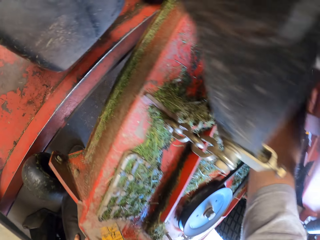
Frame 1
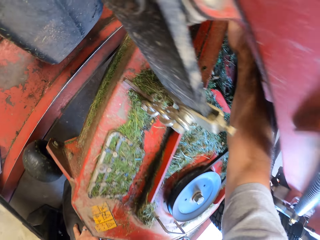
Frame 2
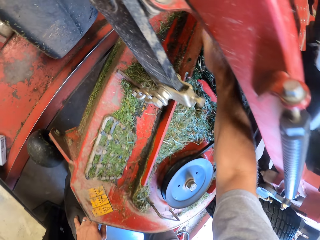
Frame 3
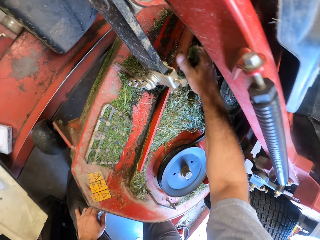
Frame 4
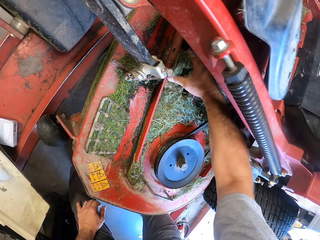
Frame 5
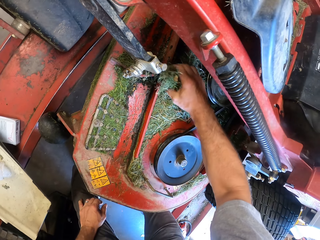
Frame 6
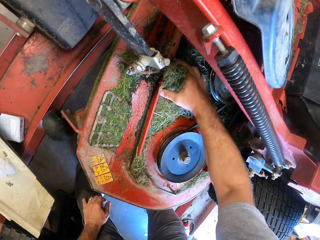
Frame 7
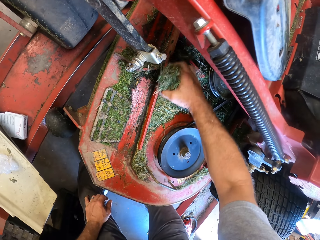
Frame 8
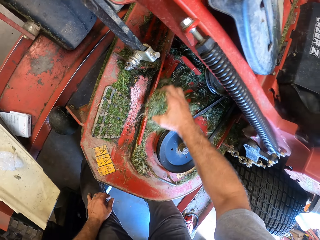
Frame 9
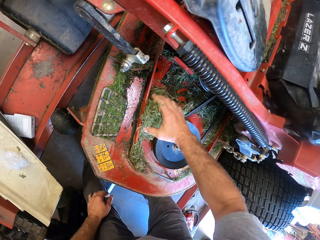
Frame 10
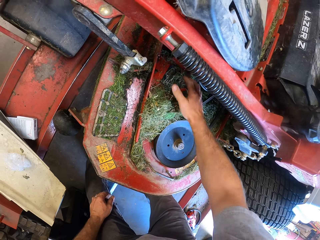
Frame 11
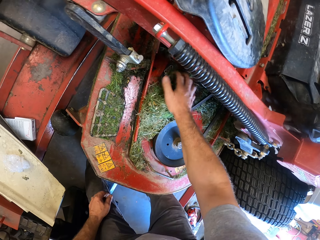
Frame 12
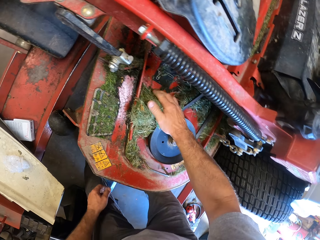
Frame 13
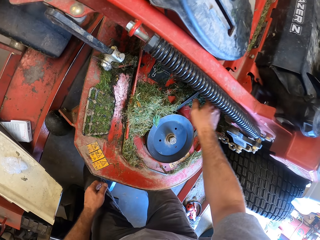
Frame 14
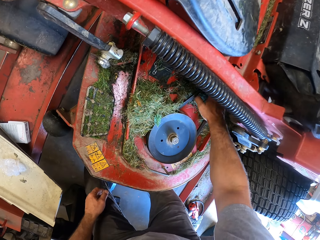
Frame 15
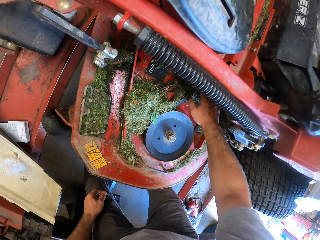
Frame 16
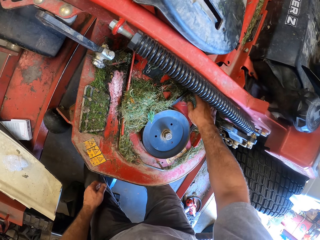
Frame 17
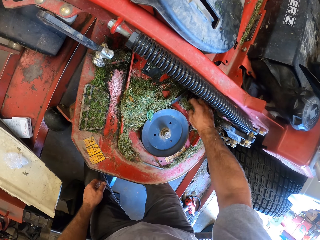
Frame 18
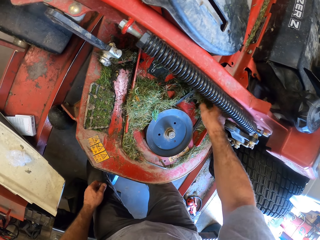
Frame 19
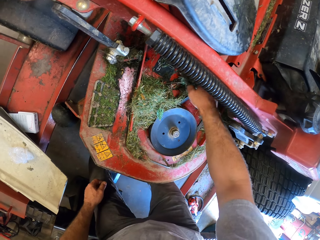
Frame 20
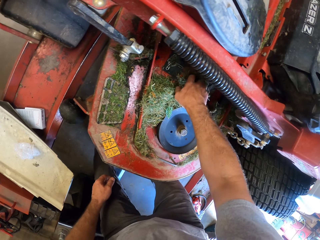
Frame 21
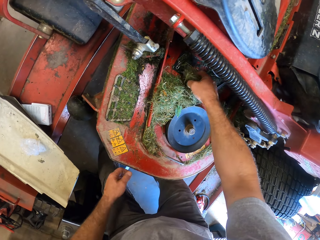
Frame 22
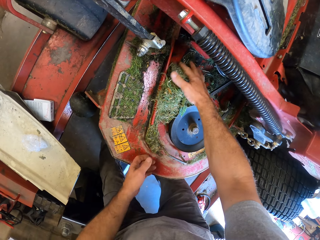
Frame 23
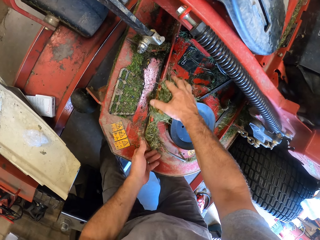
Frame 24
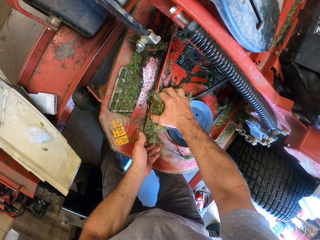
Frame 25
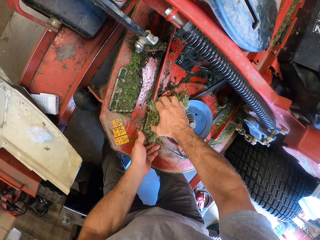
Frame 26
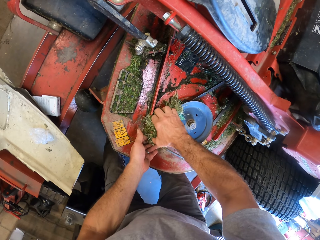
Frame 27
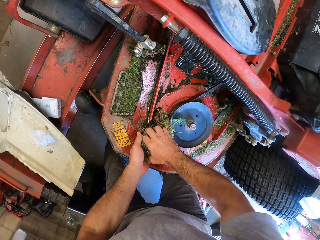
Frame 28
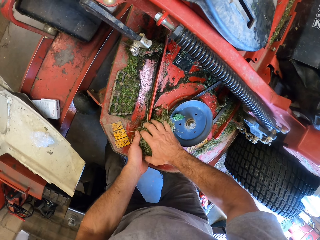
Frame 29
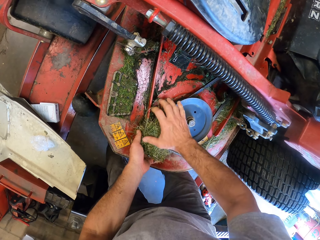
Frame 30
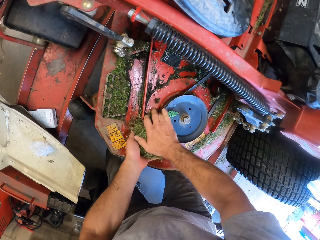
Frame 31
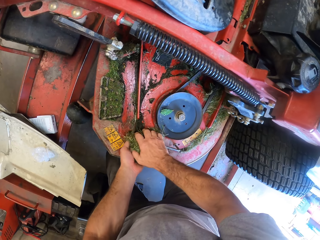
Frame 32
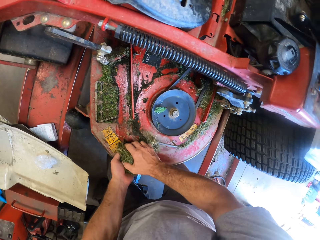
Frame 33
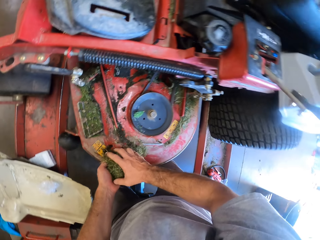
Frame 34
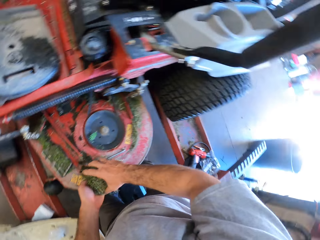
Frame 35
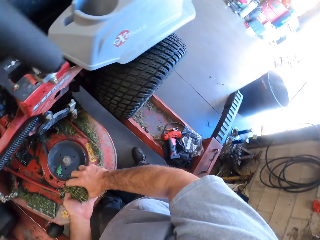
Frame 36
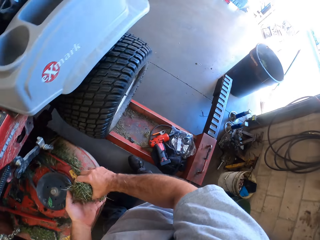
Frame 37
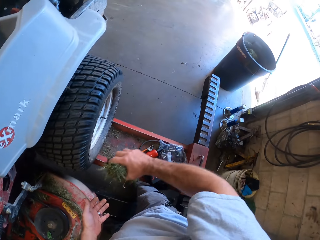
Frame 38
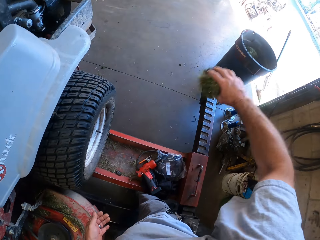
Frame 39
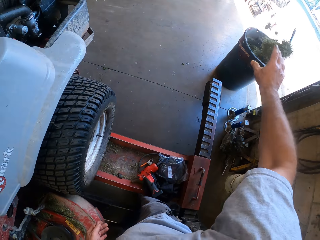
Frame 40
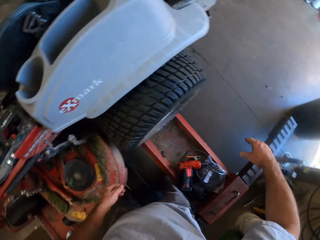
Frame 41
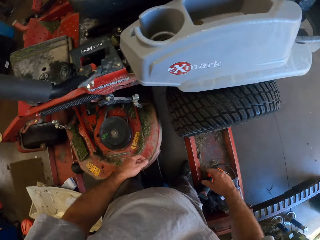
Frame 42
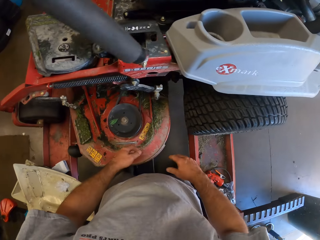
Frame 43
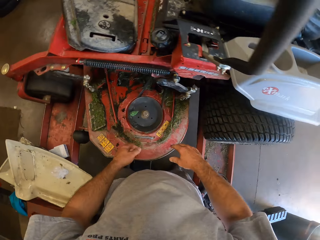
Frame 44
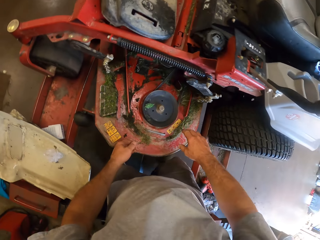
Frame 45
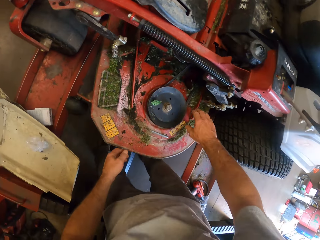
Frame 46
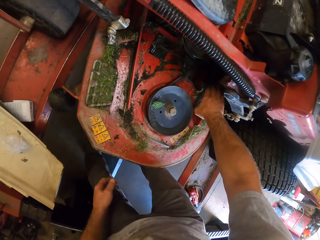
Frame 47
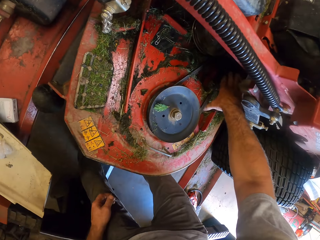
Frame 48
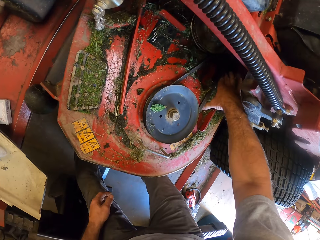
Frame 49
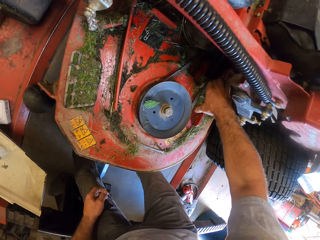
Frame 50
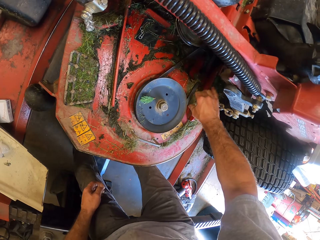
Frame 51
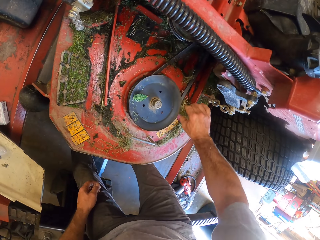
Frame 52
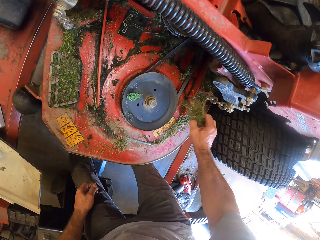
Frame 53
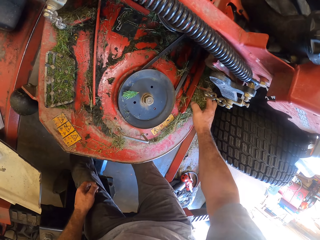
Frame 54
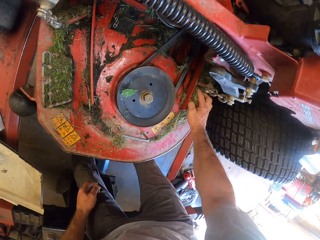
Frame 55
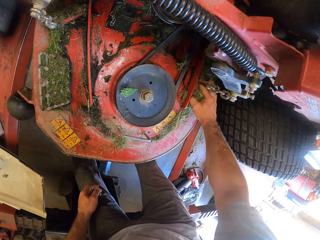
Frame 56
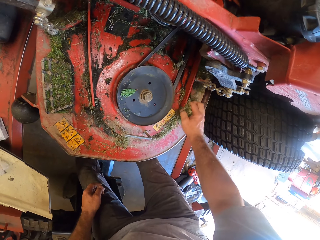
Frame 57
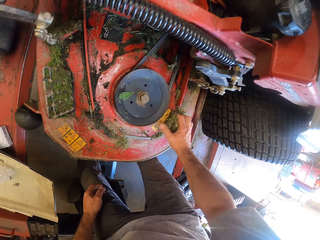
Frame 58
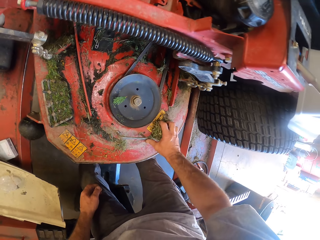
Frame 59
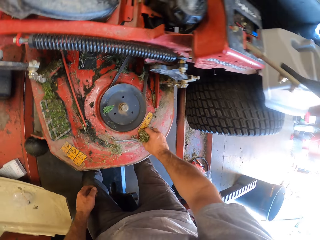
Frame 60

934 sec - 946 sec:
The camera wearer packs dirt from the lawn mower. They hold grass with both hands. They turn around. They throw the grass in the trash bin. They collect grass from the truck. They pack the dirt from the lawn mower.

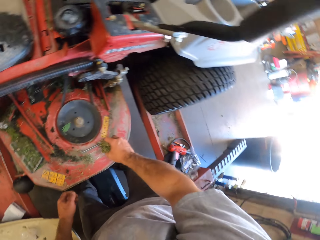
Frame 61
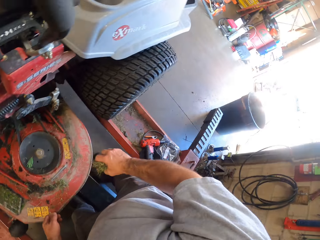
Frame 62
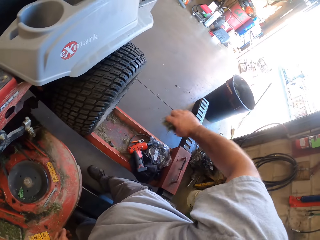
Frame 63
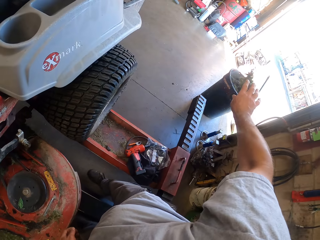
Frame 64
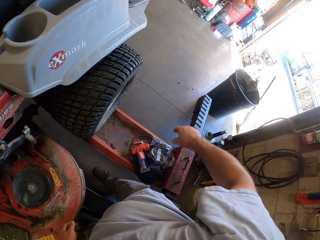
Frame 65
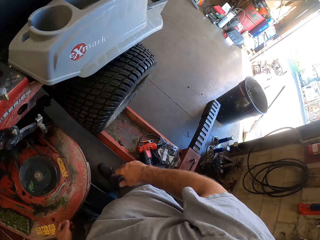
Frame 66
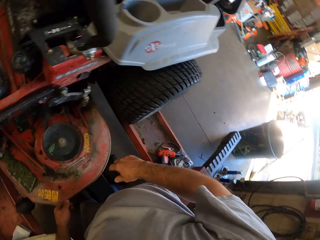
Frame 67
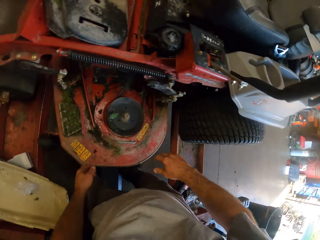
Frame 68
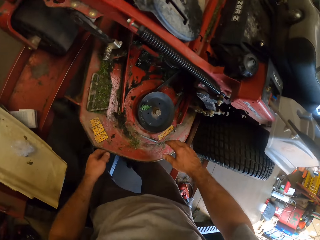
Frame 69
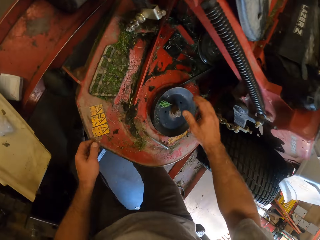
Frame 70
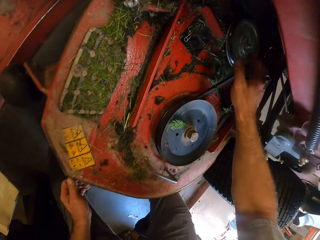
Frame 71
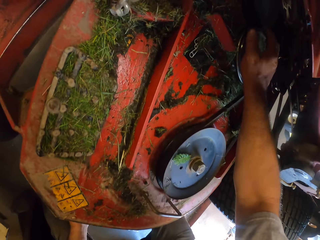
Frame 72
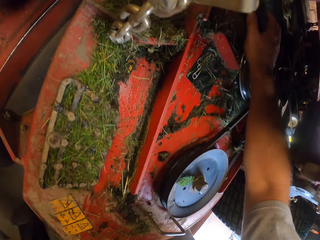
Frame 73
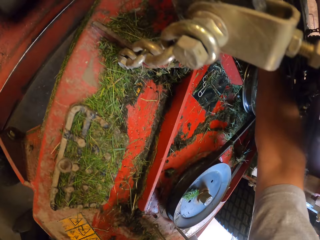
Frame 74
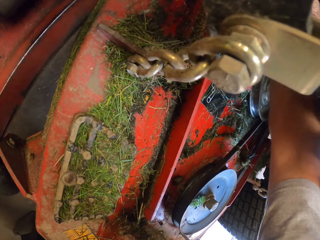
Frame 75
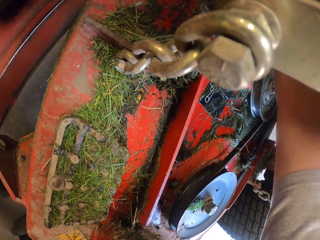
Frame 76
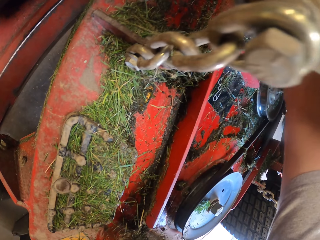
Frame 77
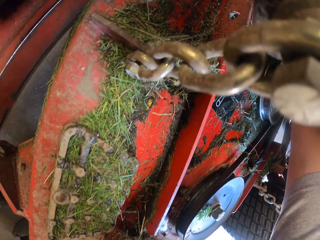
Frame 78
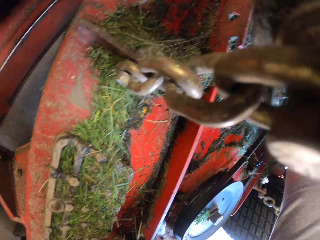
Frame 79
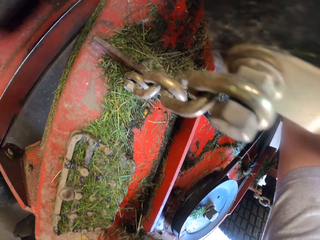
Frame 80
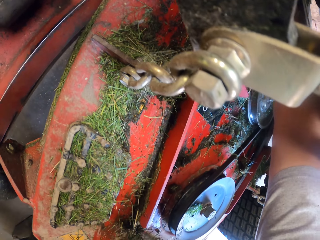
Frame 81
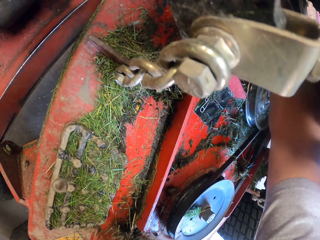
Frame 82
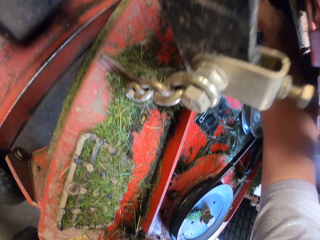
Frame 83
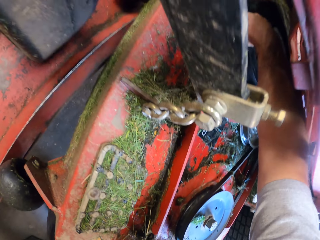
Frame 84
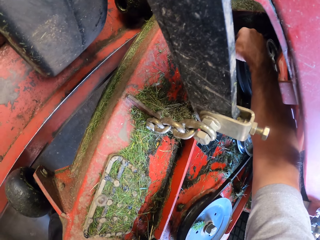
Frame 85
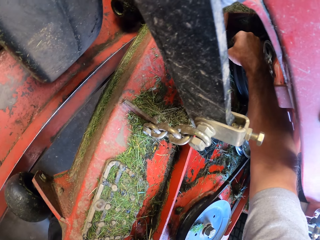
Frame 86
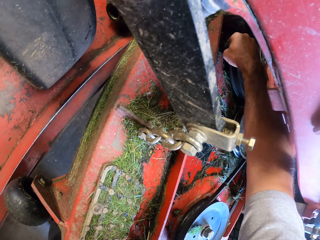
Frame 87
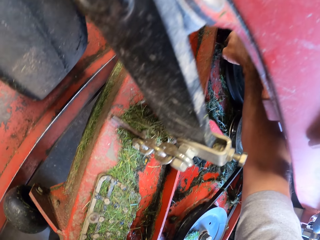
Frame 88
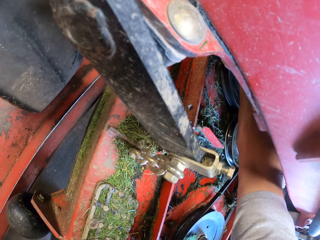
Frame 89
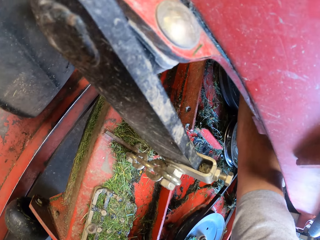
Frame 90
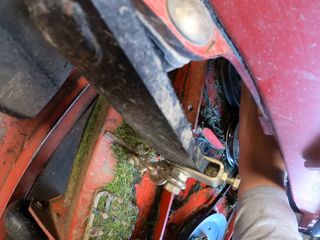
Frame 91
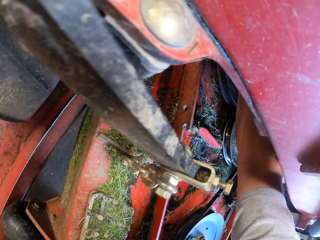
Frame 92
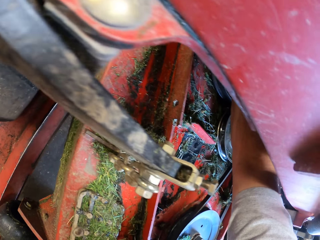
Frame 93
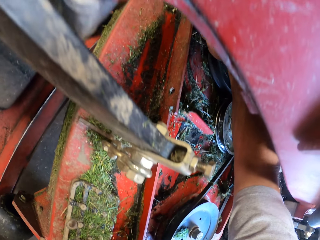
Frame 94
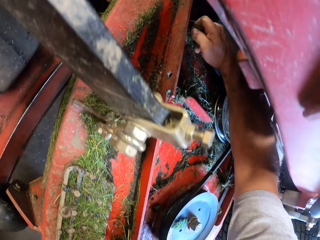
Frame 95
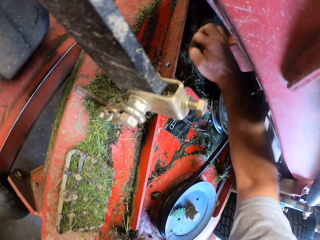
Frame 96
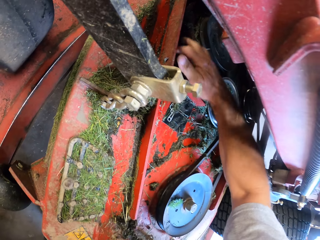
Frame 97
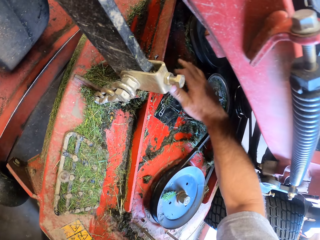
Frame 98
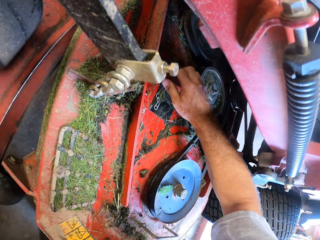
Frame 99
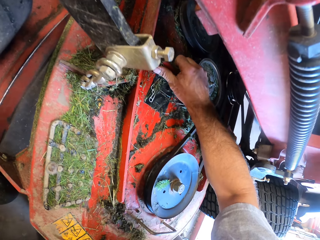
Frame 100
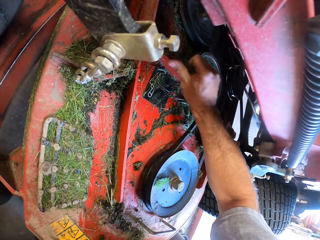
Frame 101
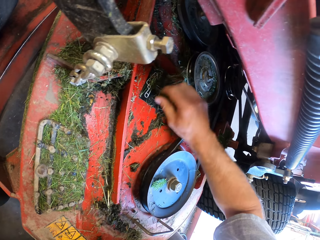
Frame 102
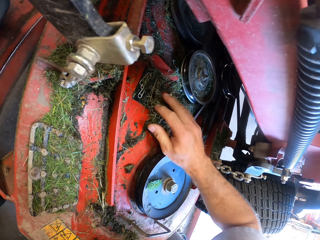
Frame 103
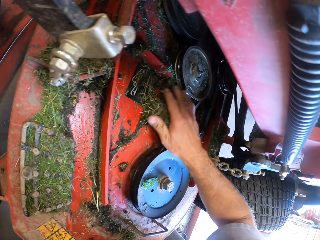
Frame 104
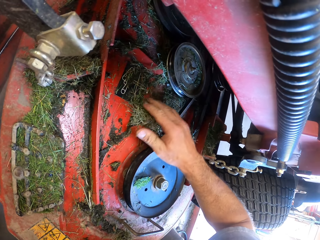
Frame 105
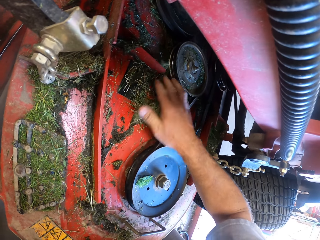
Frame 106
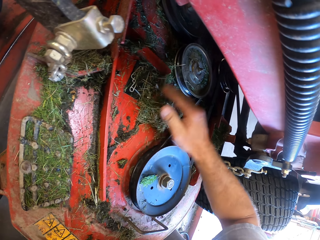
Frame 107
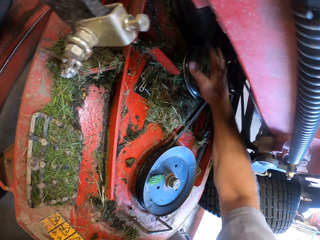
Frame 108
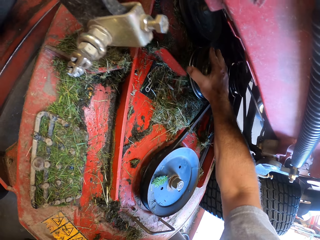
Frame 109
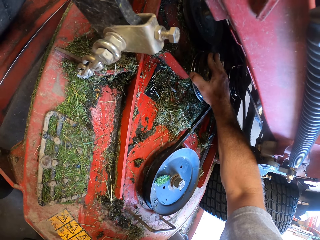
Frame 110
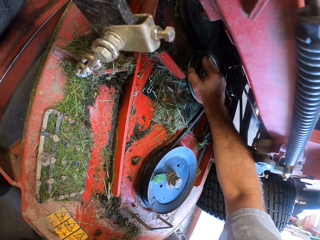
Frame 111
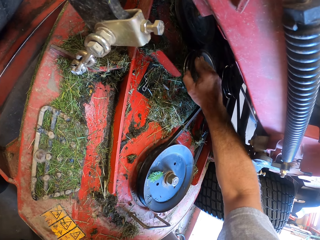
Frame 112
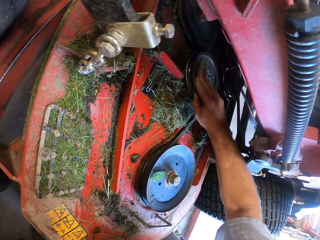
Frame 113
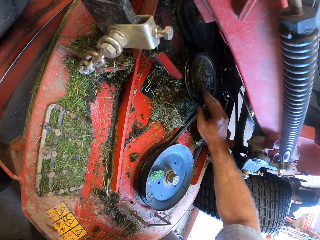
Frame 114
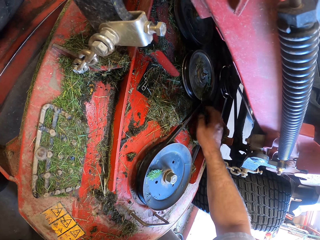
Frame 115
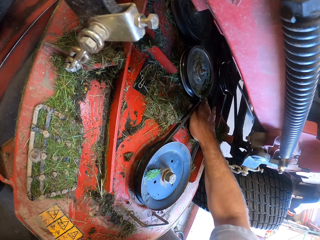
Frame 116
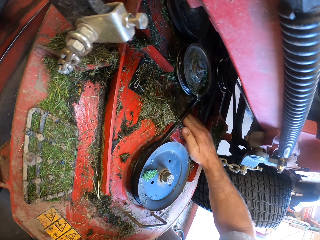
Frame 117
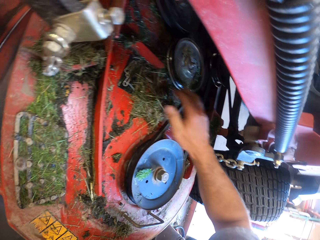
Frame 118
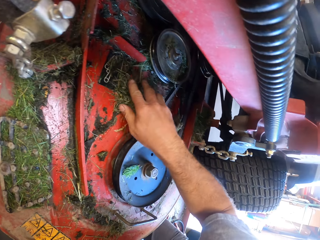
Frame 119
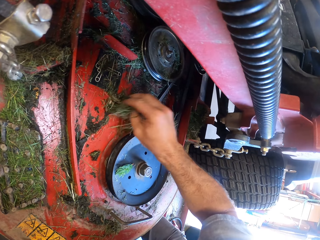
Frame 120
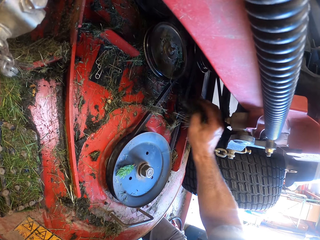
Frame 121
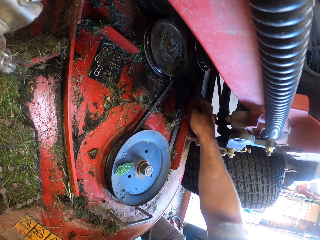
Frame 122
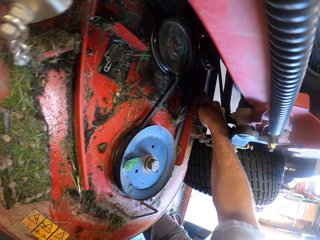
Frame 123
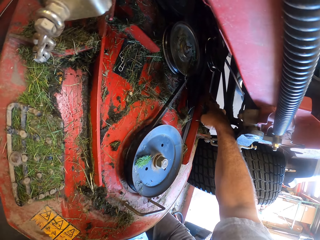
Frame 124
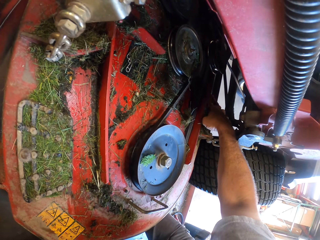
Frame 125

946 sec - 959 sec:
The camera wearer throws the grass in the trash bin. They pack dirt from the lawn mower. They collect grass from the truck.
